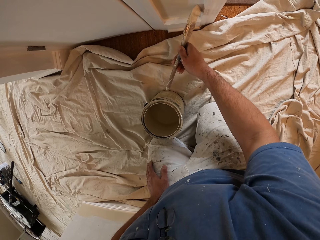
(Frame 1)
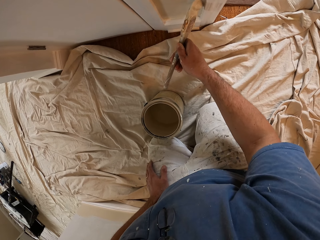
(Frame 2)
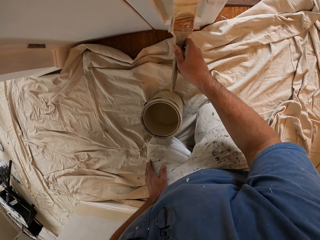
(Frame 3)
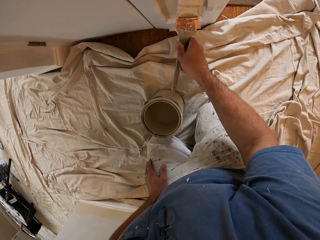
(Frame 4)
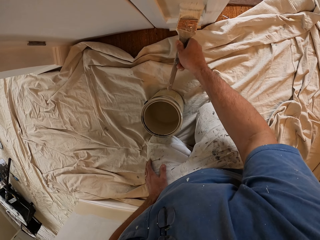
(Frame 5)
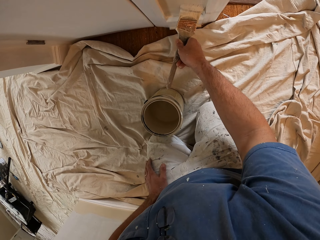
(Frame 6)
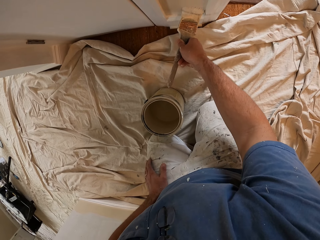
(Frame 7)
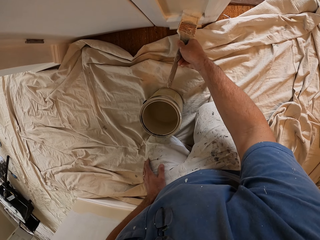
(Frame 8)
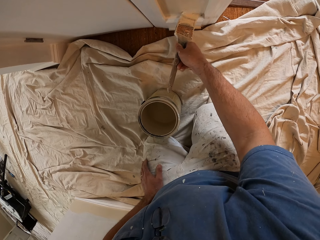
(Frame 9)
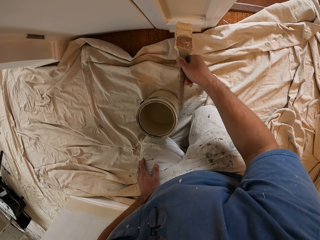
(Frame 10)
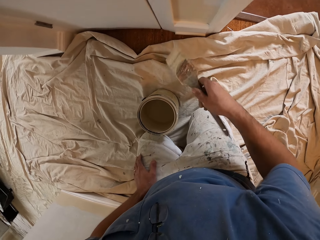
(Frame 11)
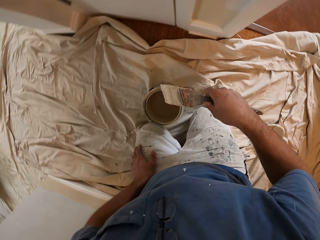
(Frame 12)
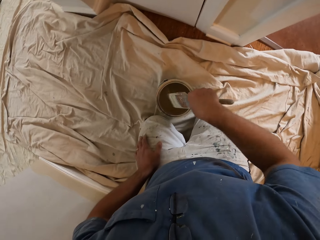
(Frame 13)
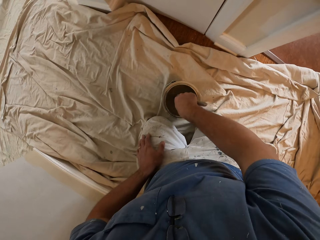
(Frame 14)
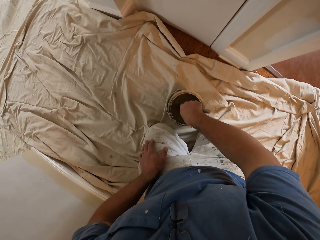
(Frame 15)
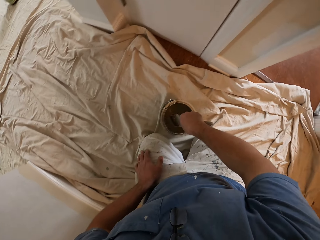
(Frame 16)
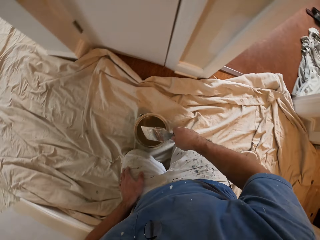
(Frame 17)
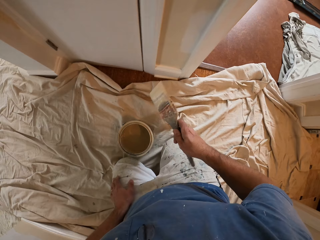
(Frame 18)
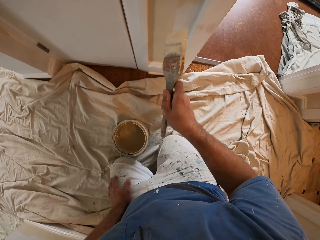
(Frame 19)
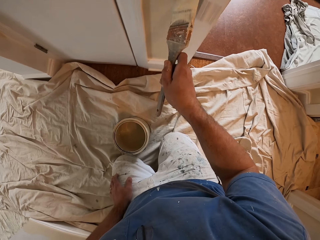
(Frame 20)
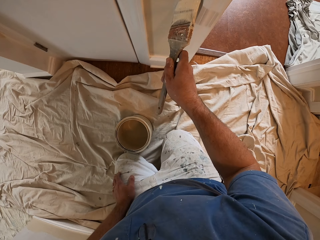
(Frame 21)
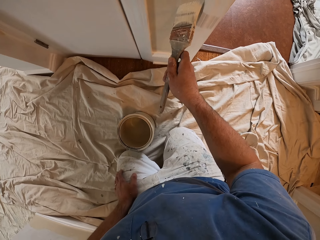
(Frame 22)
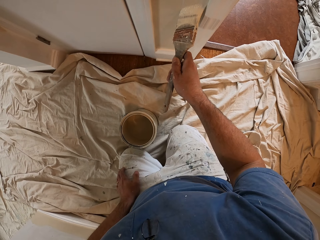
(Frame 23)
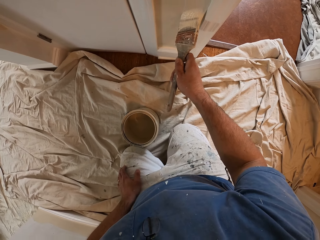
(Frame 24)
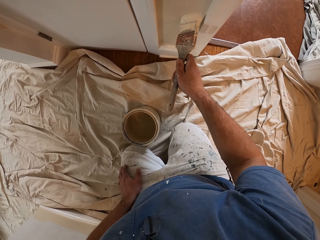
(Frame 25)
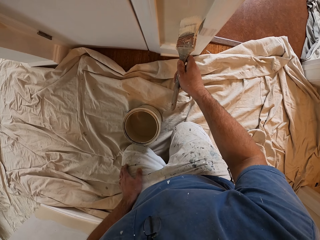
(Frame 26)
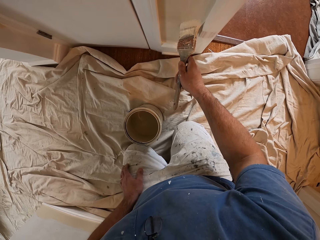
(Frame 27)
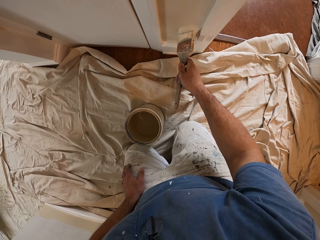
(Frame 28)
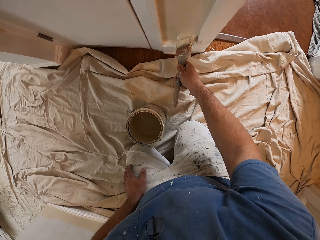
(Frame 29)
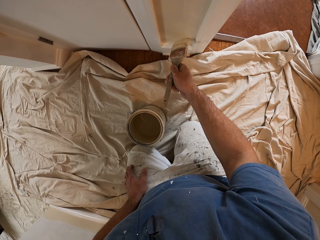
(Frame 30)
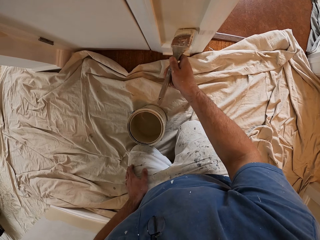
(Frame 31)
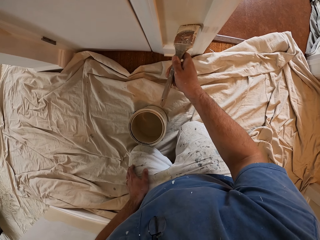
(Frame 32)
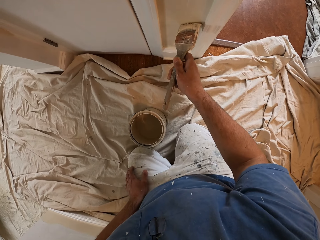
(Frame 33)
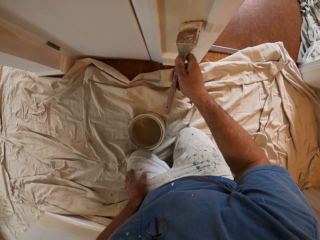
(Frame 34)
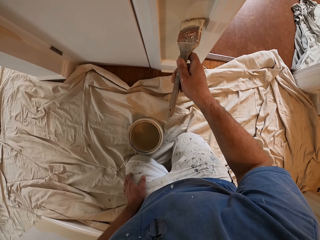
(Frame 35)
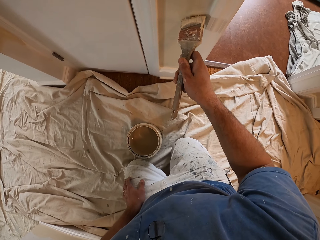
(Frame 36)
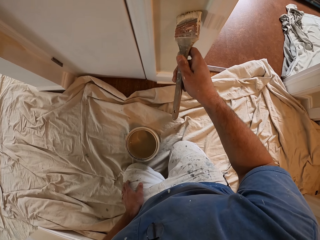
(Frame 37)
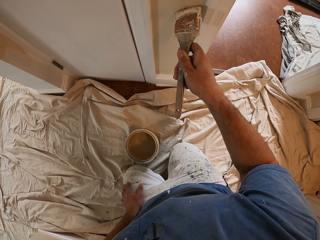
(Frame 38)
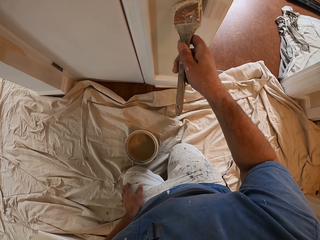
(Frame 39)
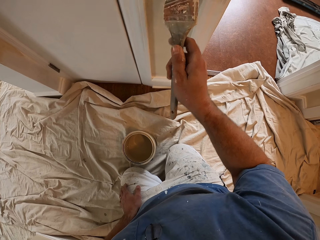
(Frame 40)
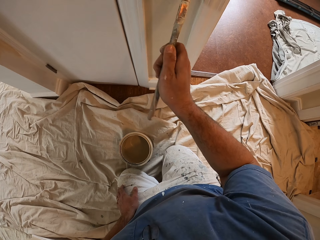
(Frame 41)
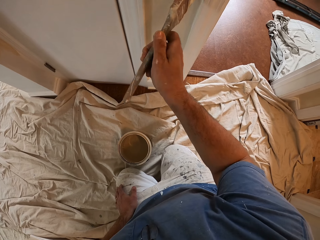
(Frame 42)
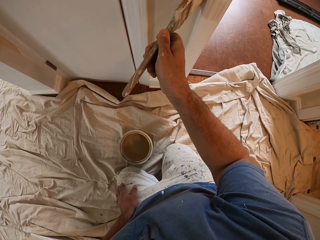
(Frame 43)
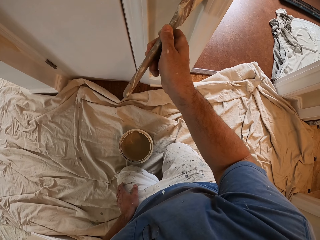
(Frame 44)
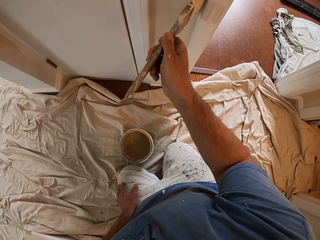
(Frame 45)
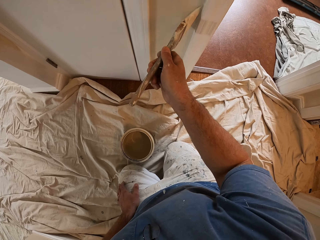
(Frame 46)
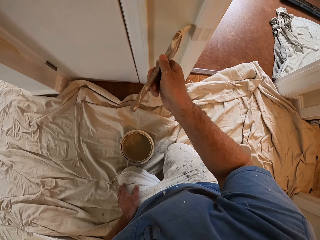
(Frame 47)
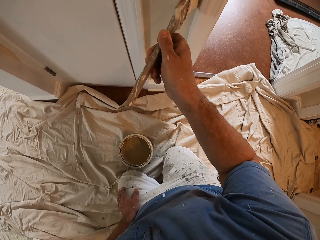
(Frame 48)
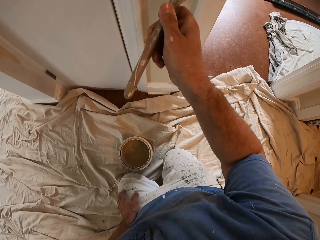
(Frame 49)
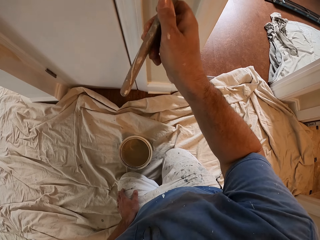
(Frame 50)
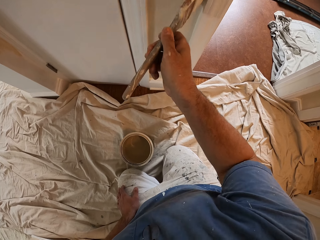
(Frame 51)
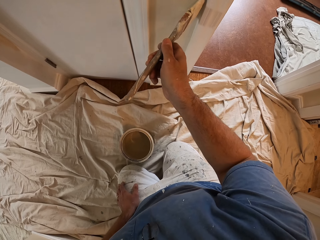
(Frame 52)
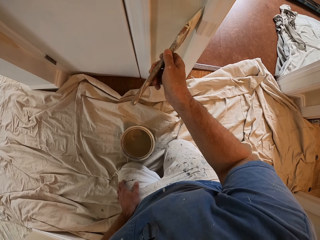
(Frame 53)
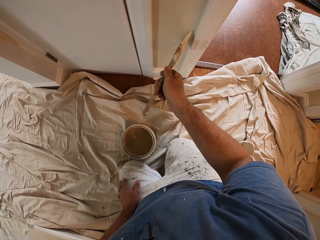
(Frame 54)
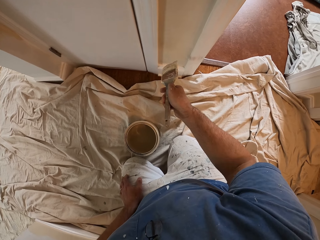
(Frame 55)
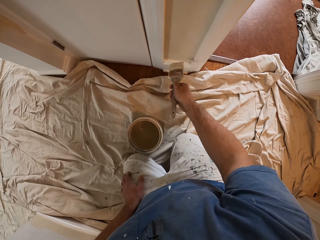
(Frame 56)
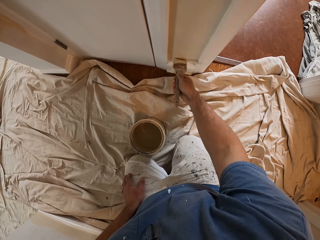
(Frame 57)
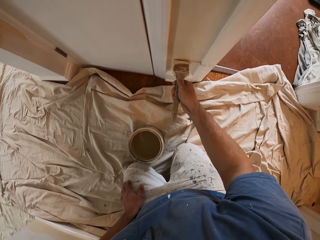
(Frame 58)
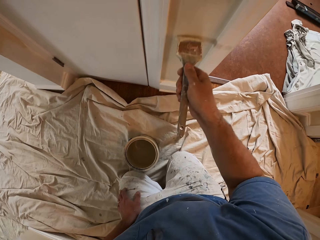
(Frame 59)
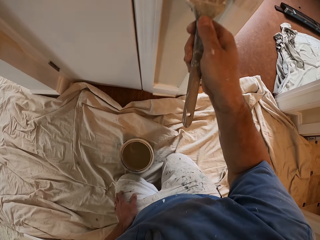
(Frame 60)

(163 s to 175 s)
The camera wearer dips the paintbrush into the paint. They paint the wall with the paint brush.

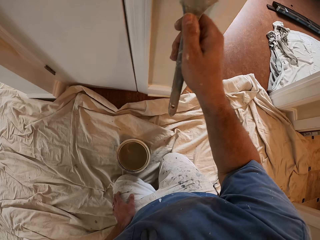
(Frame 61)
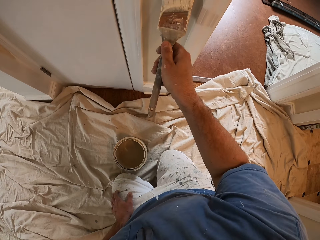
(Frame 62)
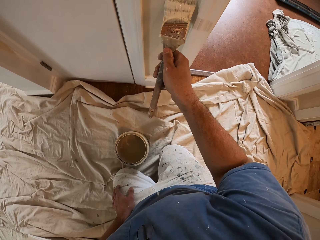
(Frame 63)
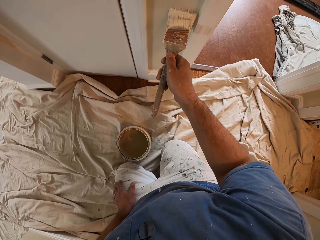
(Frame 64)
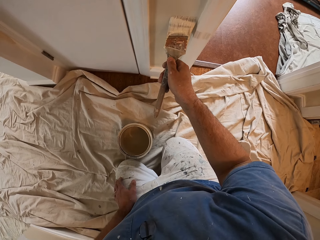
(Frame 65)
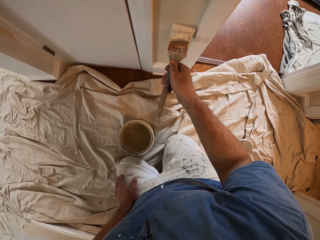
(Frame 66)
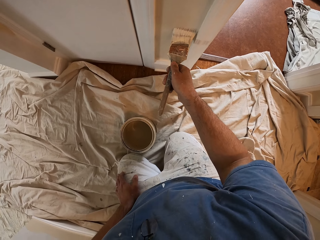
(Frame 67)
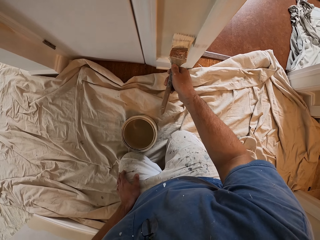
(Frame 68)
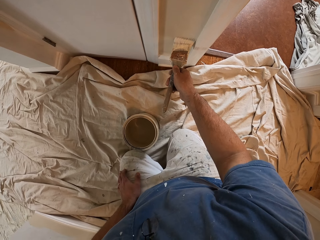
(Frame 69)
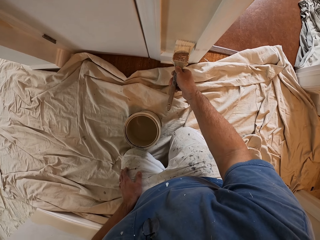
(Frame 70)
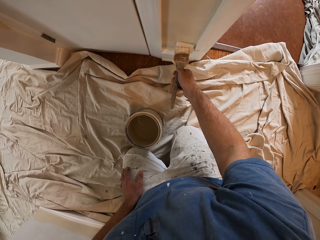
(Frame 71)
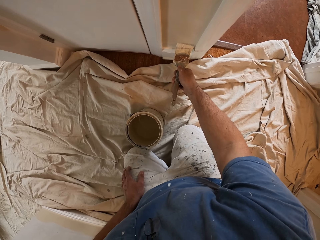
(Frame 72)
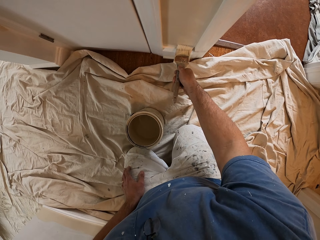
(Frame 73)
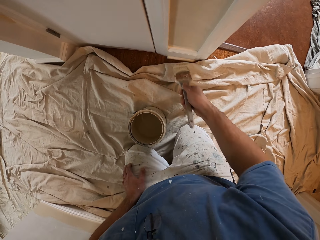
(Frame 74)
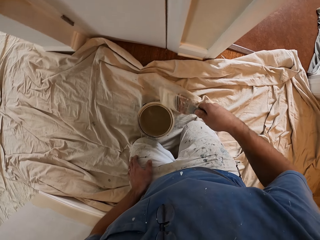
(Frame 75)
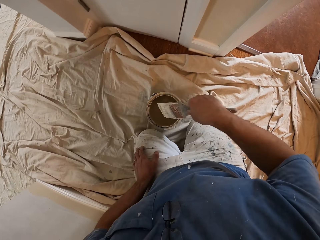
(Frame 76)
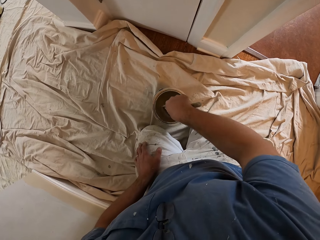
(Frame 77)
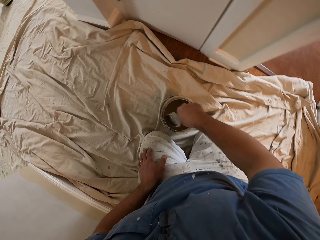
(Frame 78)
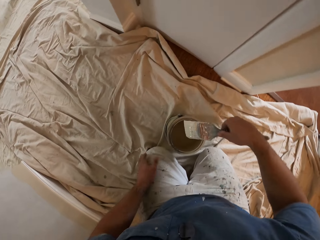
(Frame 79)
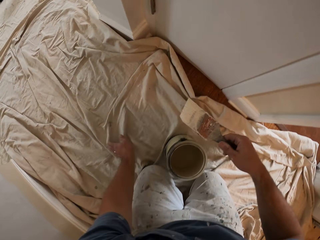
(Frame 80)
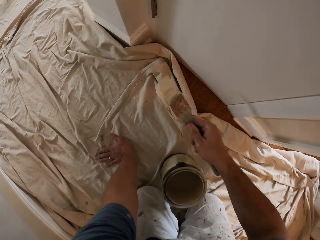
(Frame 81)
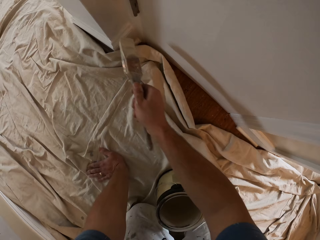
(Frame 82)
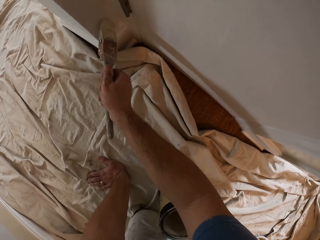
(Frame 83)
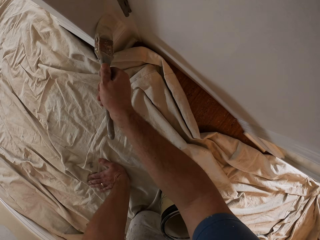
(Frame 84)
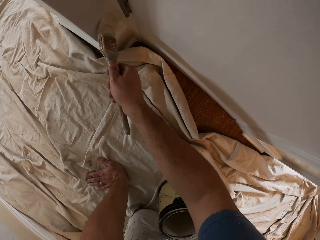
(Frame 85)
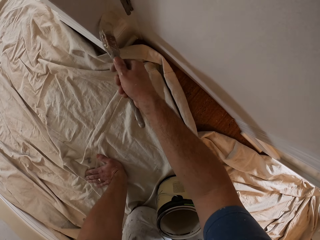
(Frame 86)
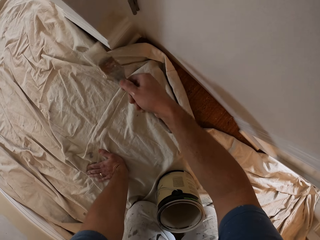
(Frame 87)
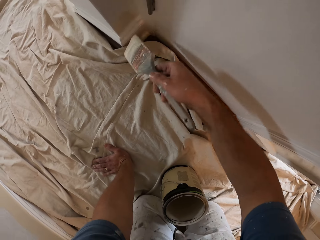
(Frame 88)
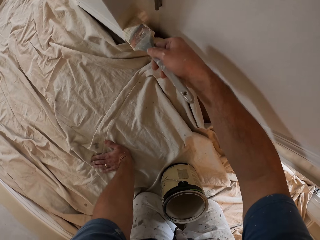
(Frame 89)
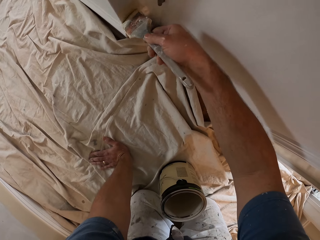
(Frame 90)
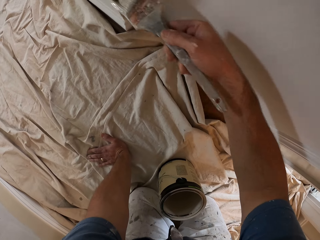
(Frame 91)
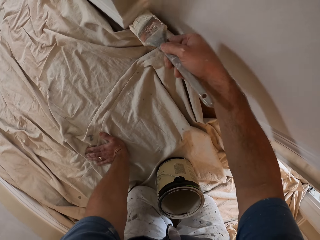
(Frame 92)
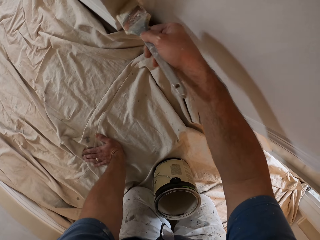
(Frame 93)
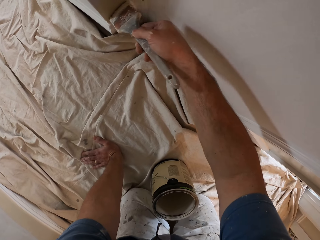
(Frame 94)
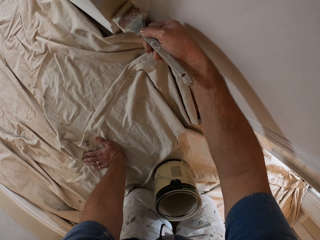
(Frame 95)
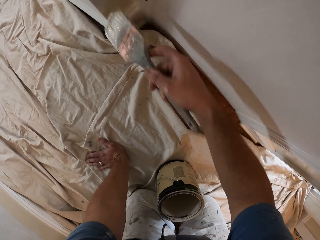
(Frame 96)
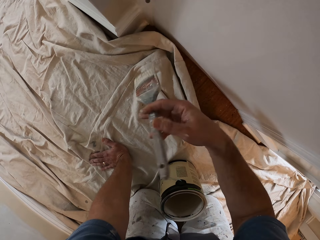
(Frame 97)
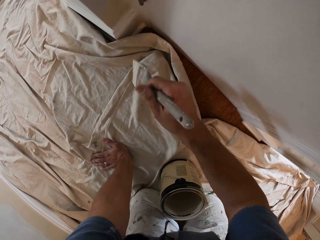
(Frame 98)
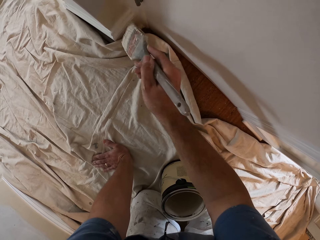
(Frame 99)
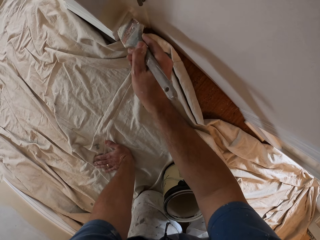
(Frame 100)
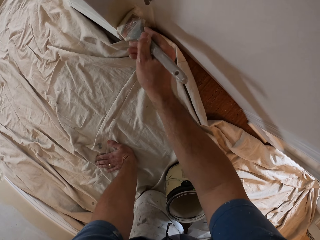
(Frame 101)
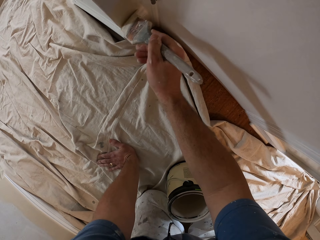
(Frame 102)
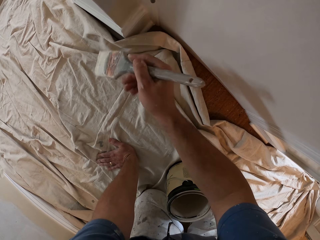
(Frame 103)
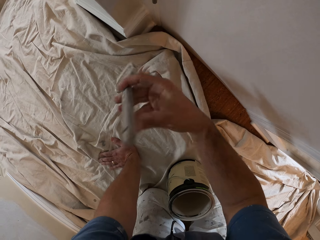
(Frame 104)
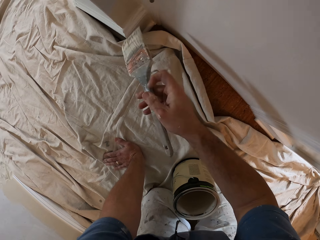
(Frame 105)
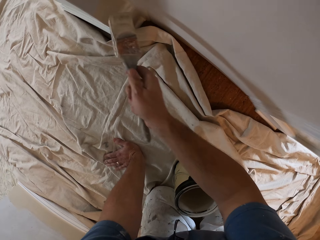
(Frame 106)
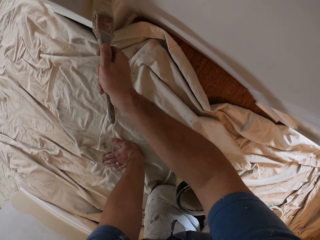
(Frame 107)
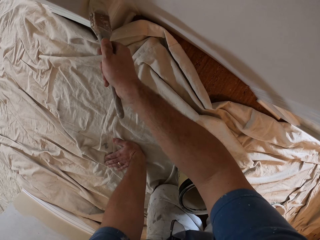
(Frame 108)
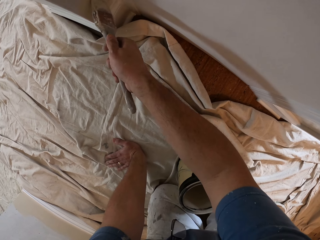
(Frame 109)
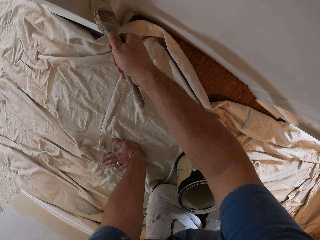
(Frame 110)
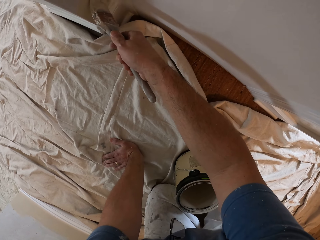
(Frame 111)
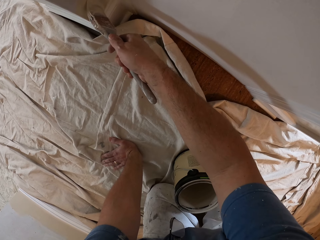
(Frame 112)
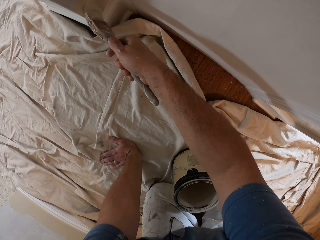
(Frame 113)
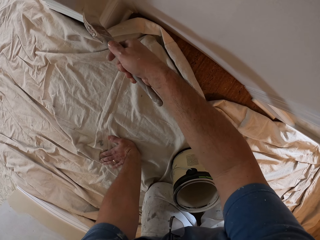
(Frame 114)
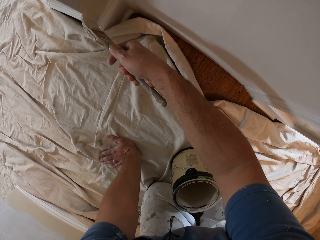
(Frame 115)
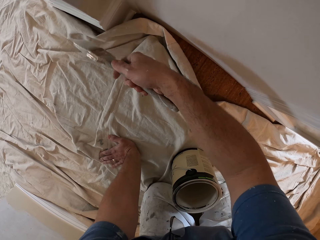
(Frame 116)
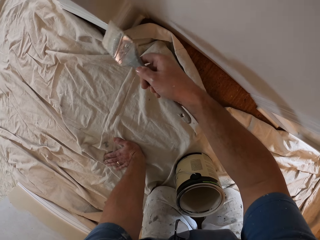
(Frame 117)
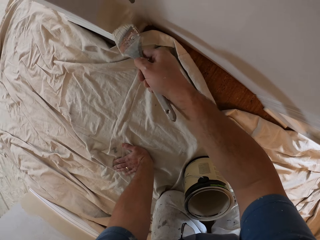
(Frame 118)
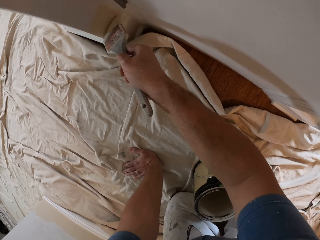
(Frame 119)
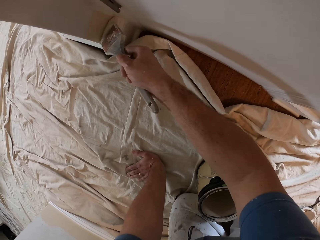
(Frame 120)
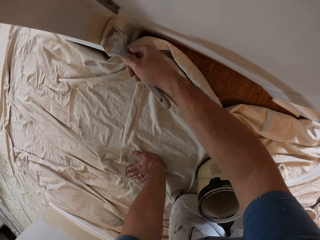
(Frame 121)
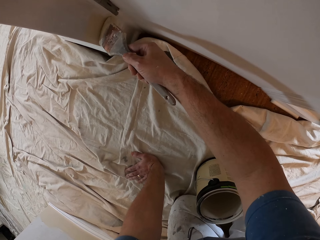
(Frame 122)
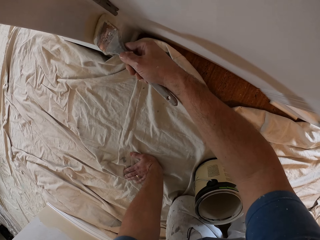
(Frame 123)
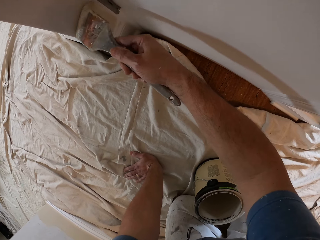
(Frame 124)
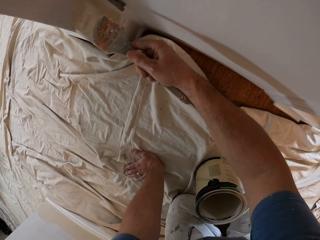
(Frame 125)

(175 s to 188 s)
The camera wearer dips the paintbrush into the paint. They paint the wall with the paint brush.
